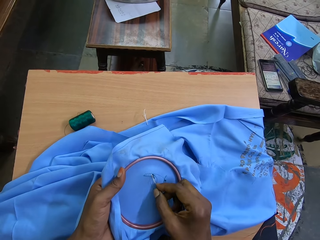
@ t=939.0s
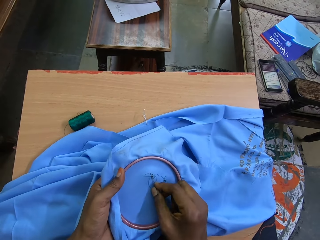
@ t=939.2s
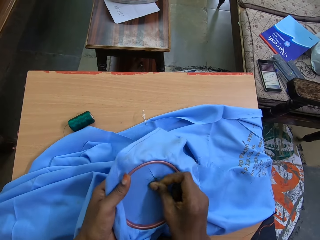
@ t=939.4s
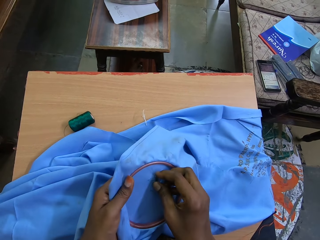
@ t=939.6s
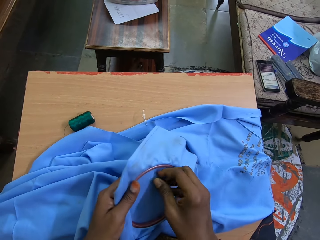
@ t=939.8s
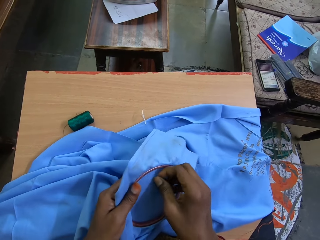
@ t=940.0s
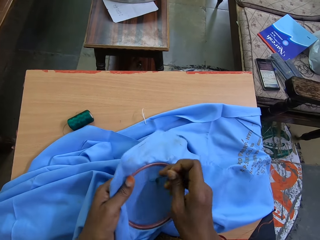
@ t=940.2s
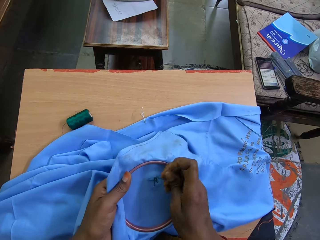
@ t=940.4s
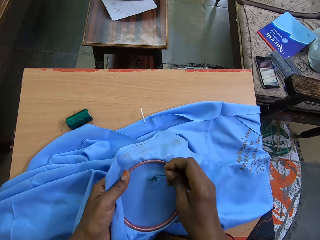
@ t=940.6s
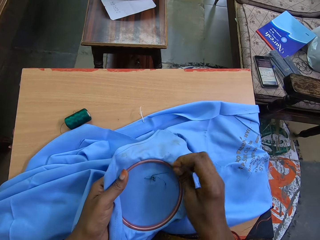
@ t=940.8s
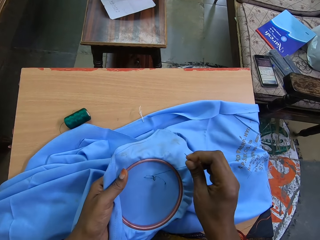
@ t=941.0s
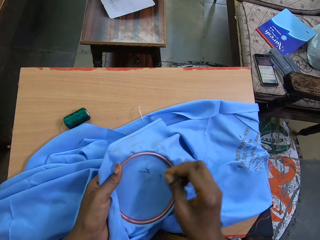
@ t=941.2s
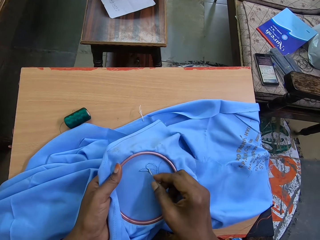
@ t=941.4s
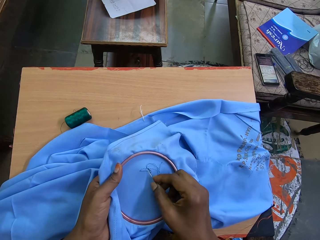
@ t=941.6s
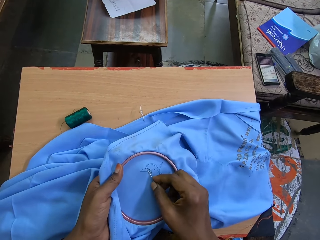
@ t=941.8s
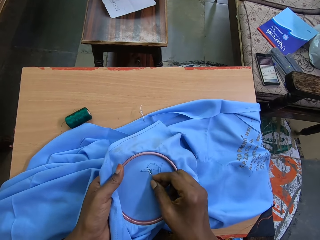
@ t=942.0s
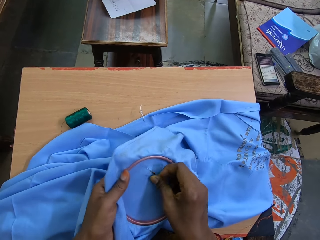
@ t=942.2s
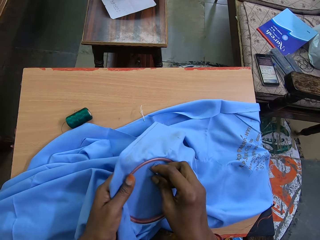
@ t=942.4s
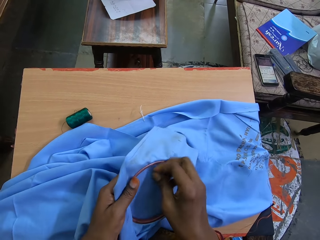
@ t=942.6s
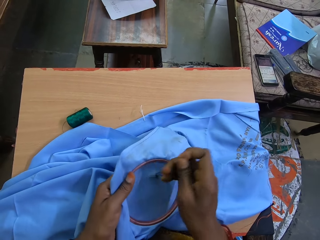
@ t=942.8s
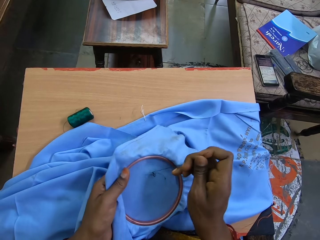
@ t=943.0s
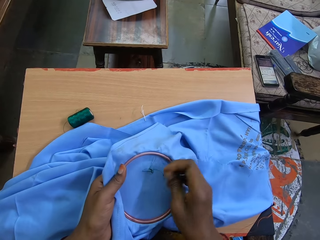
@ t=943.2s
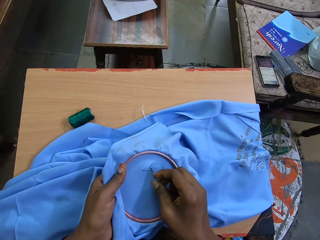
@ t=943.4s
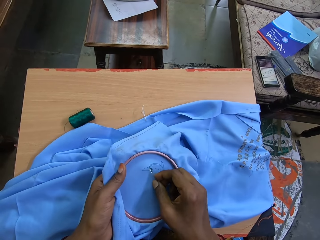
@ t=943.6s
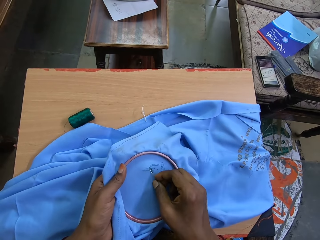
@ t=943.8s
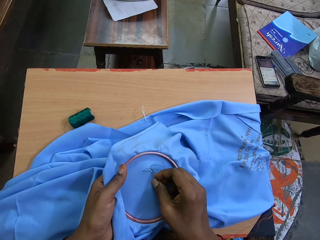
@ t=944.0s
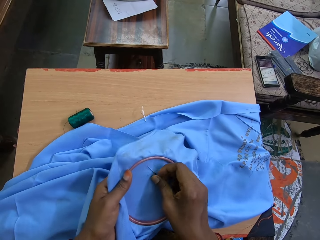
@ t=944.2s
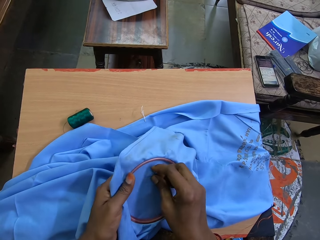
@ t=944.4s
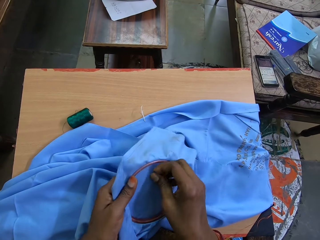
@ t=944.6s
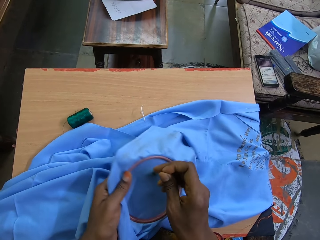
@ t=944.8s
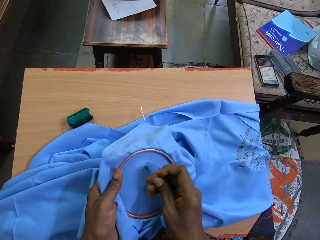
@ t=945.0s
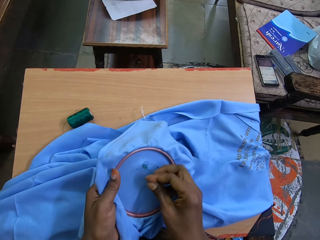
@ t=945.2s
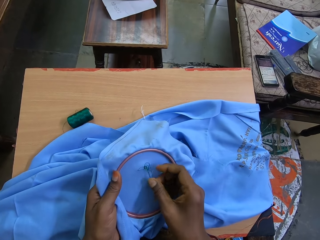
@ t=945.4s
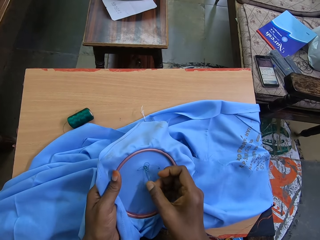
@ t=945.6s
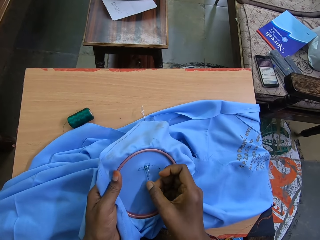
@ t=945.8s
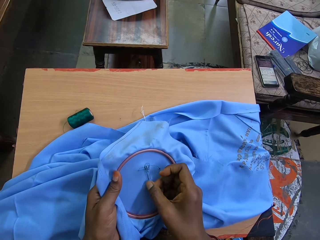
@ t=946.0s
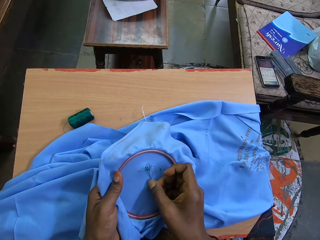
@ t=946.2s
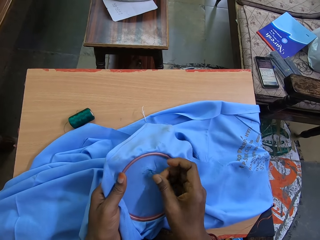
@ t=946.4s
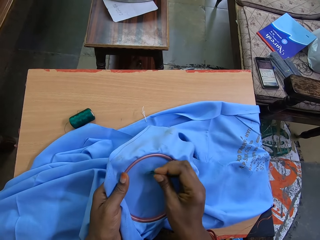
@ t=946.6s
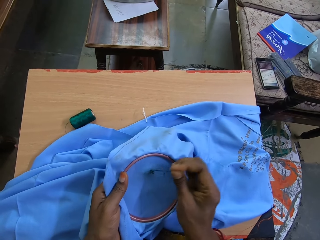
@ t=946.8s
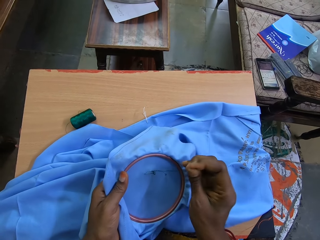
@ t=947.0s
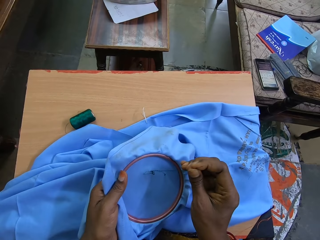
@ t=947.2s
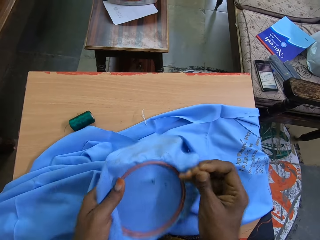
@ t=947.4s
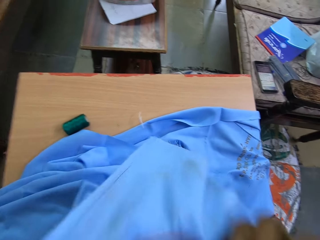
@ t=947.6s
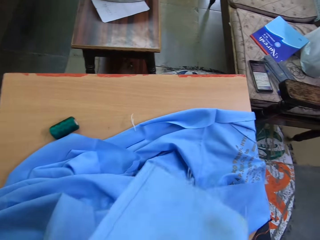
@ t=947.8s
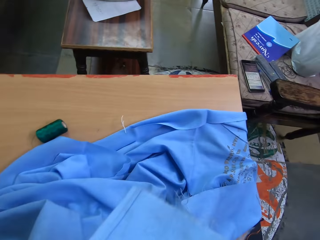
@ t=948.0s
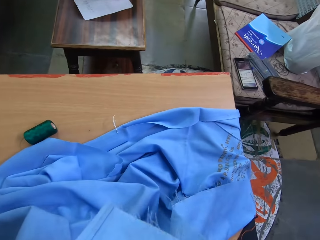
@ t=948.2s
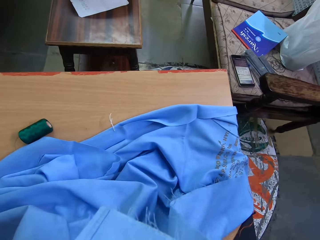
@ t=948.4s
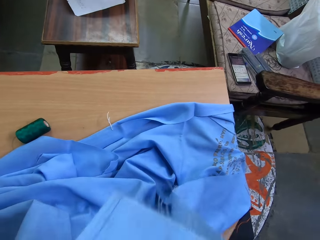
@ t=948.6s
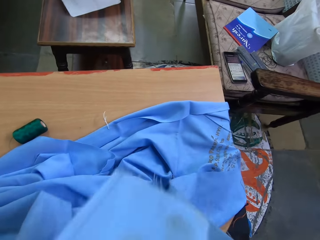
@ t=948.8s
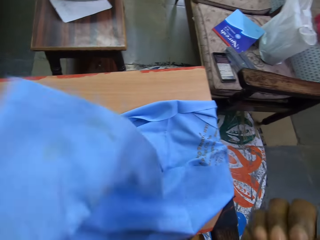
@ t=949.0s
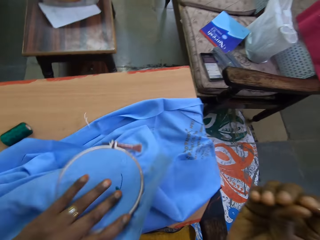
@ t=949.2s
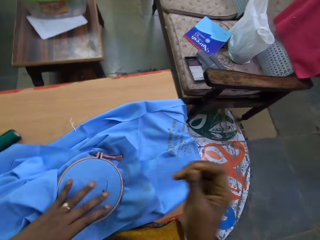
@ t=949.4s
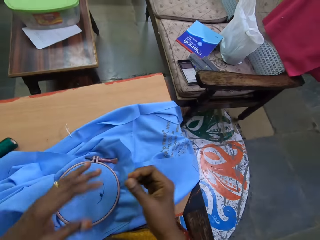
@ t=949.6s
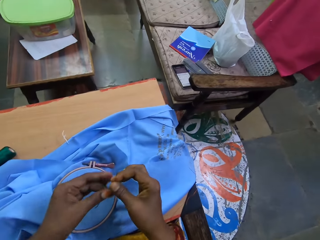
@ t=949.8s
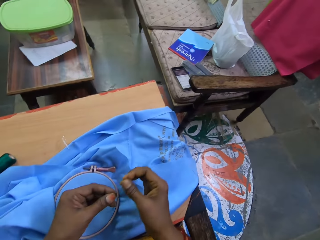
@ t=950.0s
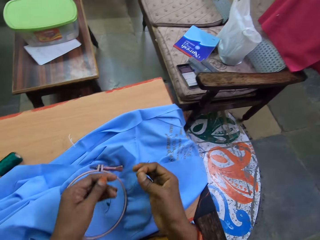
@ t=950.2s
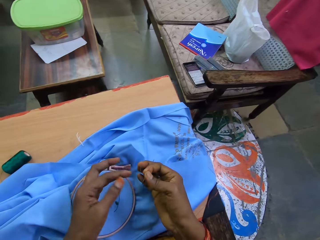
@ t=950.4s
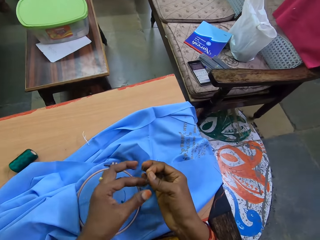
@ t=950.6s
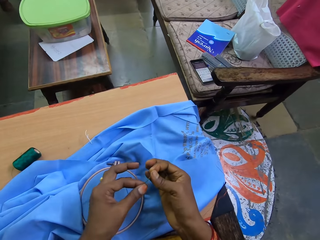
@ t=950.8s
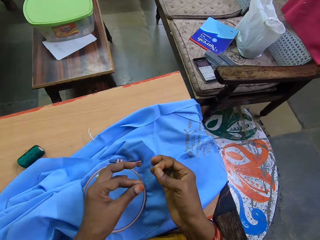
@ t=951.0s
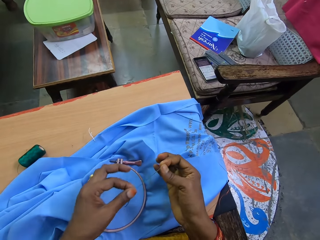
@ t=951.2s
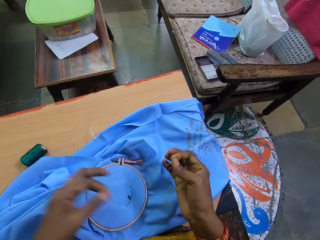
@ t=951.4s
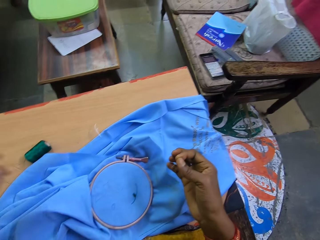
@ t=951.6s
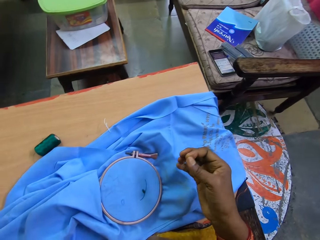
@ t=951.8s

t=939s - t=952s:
The camera wearer cuts the yarn.

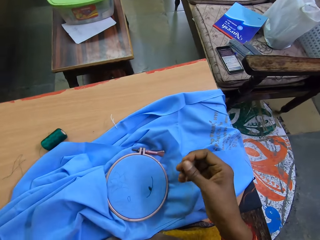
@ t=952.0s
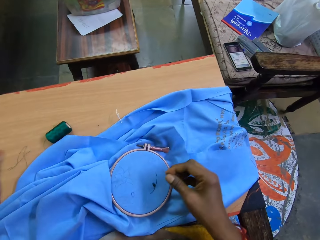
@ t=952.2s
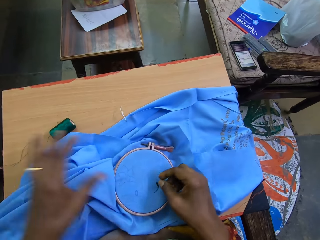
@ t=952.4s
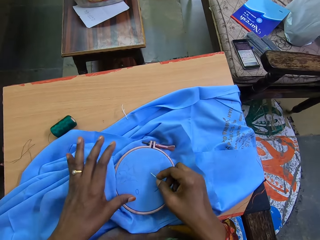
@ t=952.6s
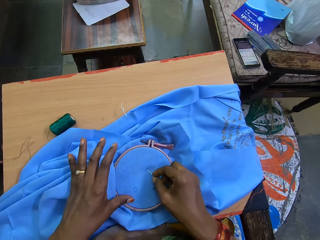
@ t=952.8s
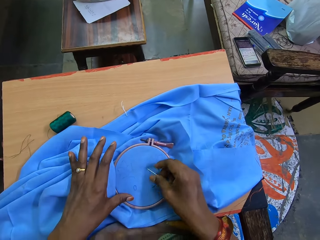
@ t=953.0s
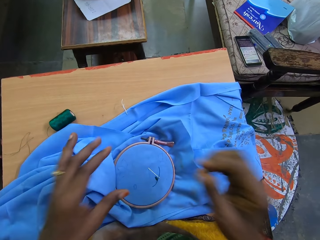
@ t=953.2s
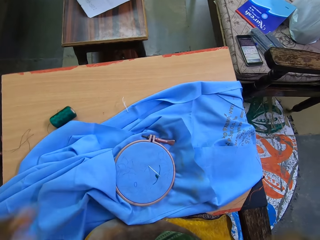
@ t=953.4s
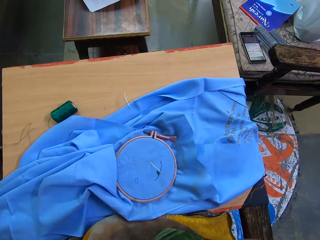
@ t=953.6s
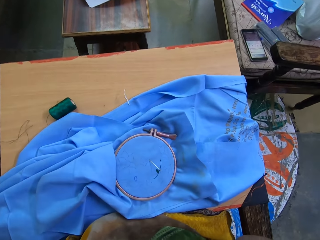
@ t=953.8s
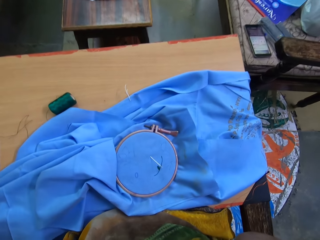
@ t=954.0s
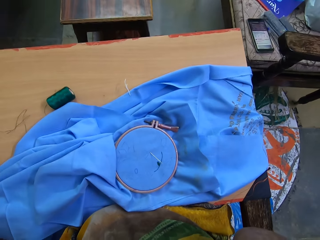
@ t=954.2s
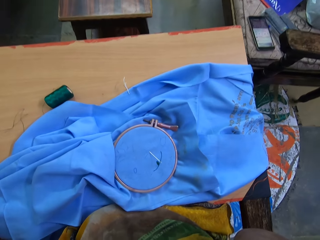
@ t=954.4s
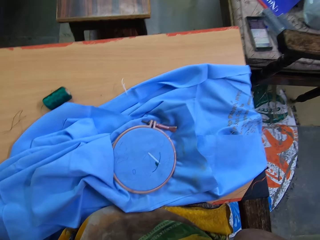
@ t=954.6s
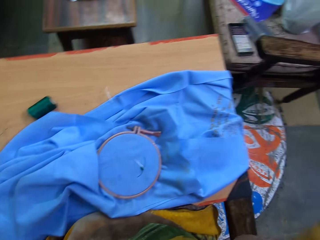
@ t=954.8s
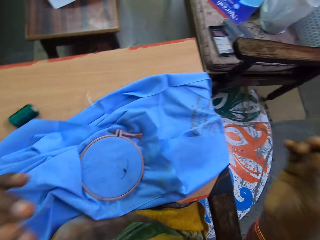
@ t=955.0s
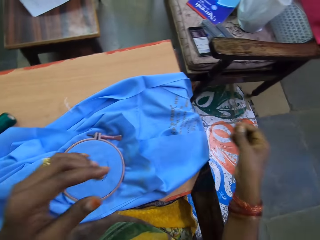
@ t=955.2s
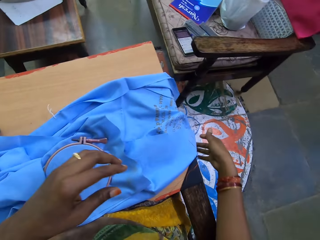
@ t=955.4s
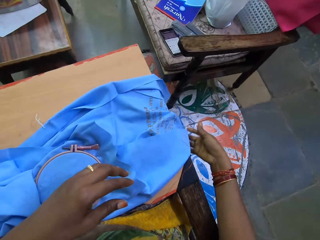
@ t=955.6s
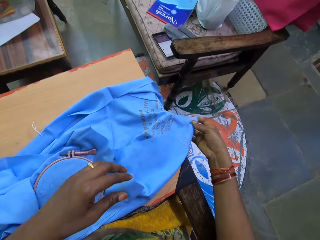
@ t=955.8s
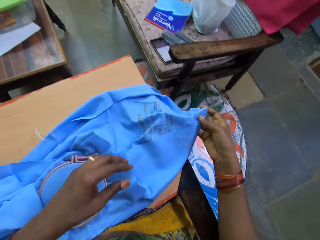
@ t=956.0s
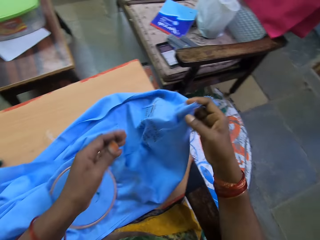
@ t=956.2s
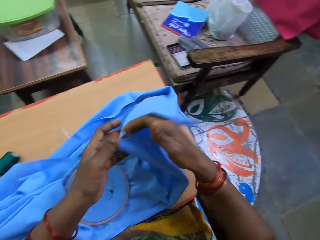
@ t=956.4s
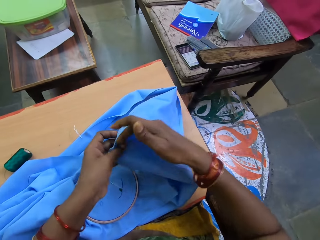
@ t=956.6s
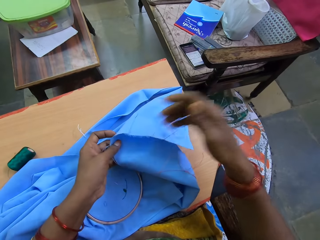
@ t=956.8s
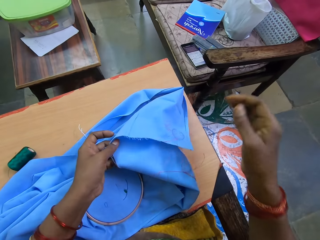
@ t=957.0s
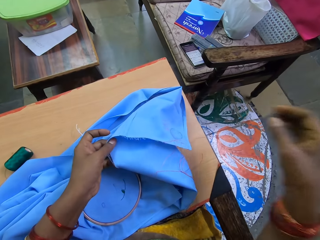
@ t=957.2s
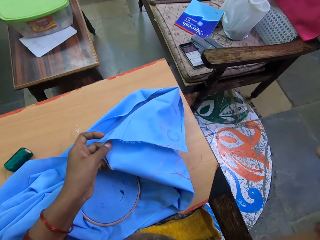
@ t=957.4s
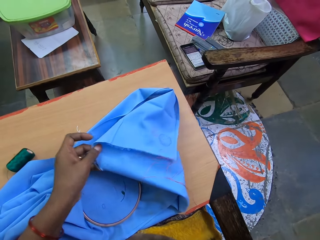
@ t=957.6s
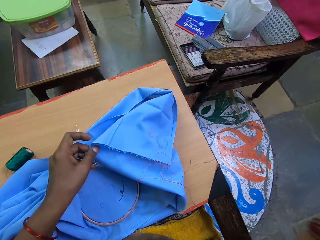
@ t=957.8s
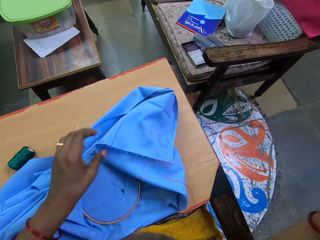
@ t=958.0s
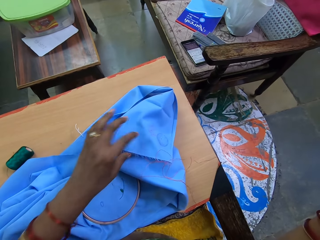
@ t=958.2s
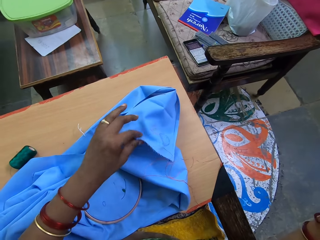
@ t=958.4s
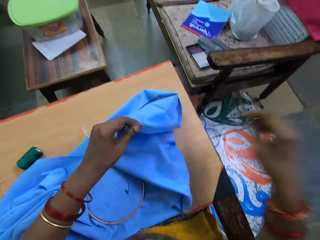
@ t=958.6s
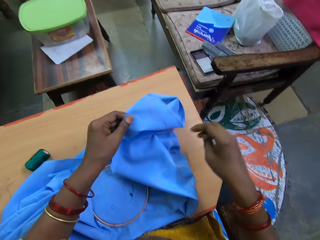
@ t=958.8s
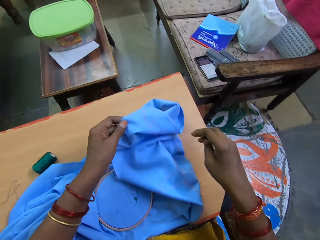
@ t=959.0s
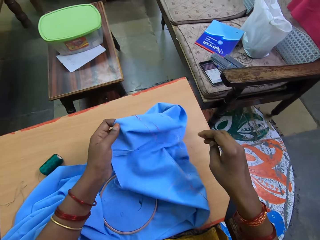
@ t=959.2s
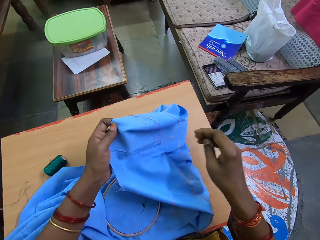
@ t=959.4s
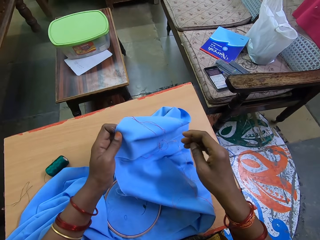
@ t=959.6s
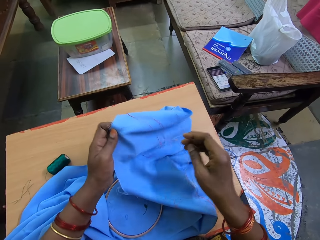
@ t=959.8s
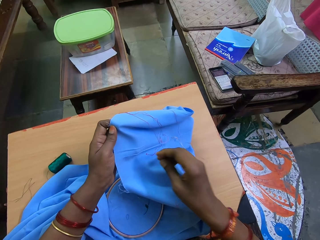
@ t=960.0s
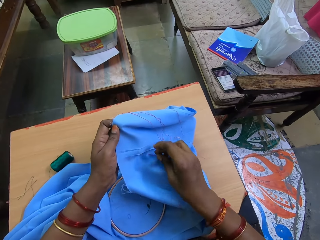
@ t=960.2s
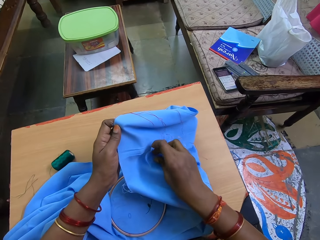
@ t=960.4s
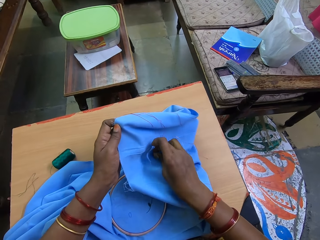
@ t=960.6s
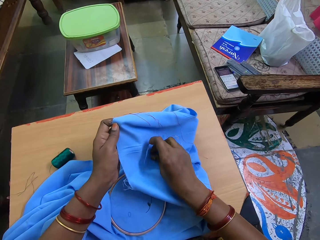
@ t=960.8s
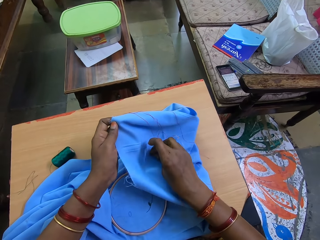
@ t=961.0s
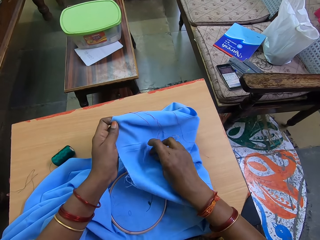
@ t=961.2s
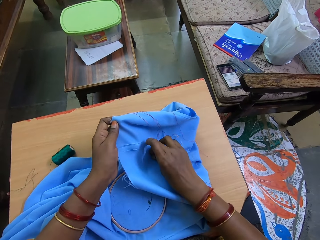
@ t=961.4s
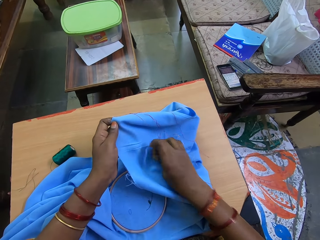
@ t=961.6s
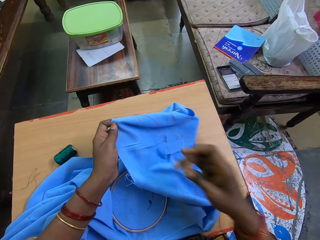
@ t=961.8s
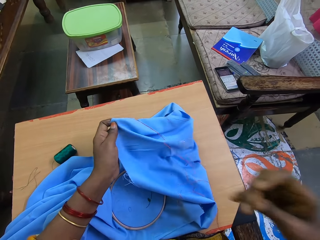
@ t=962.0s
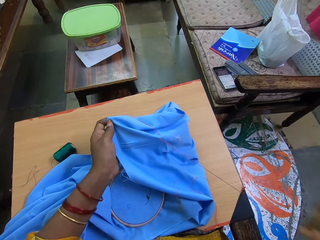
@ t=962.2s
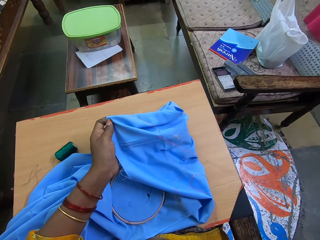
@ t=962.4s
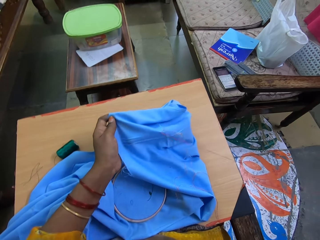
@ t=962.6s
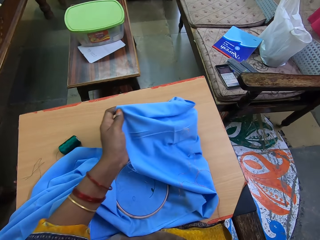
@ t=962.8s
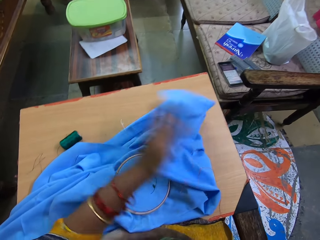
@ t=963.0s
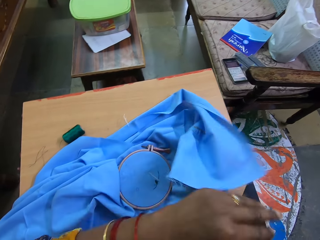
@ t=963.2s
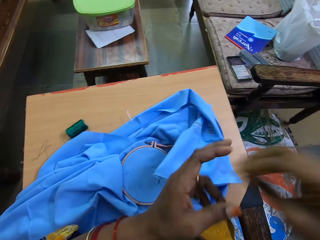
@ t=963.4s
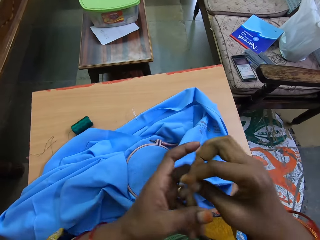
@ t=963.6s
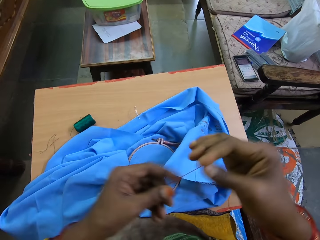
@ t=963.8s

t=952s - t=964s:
The camera wearer puts the needle on the fabric. They touch their head. They pick up the yarn. They fold the cloth.
